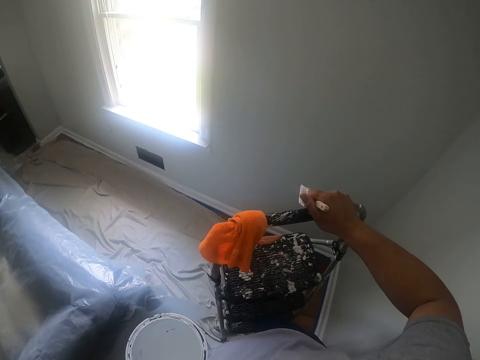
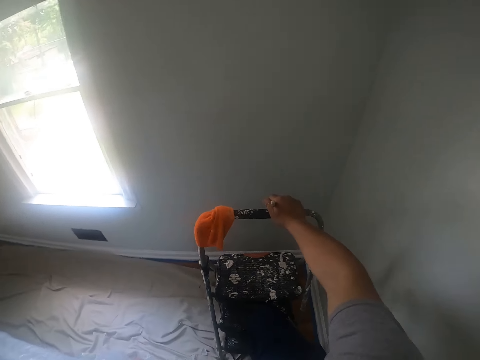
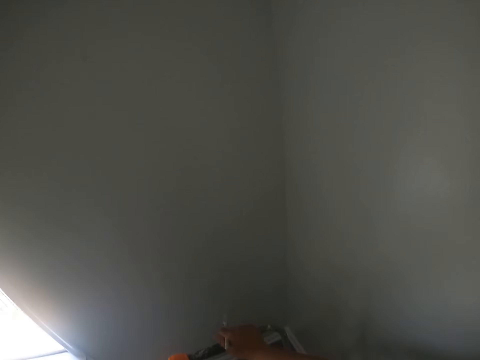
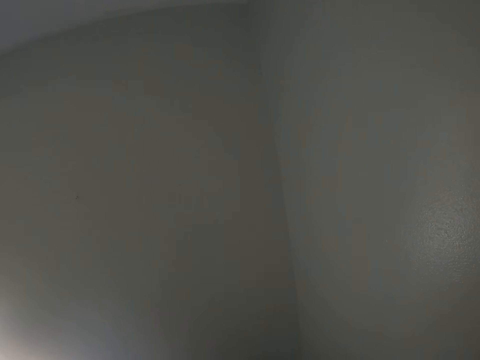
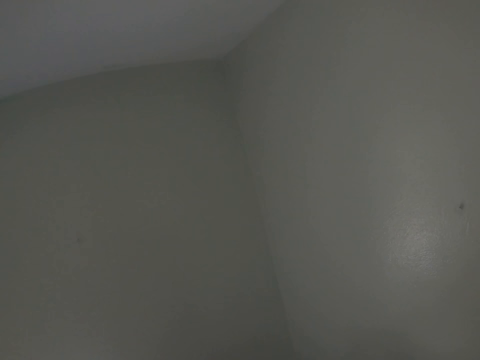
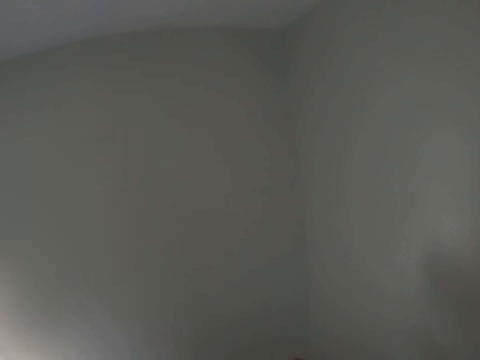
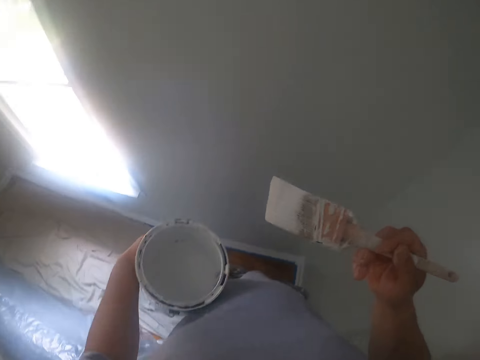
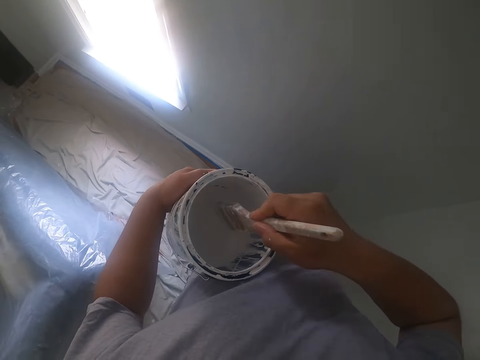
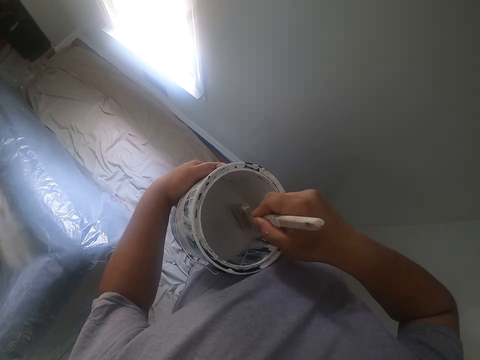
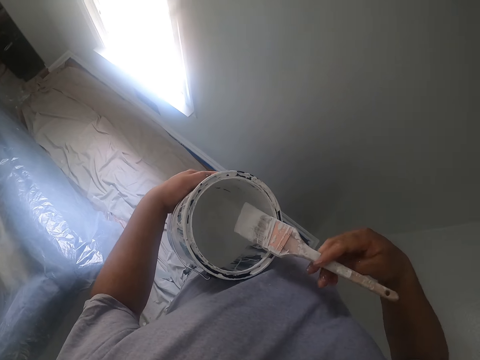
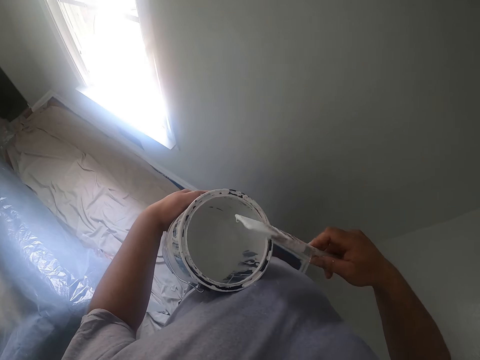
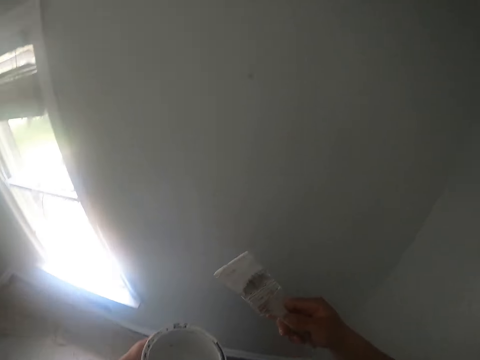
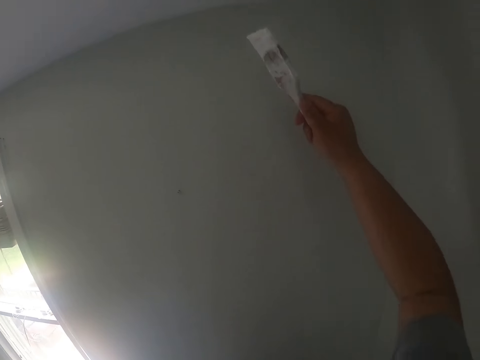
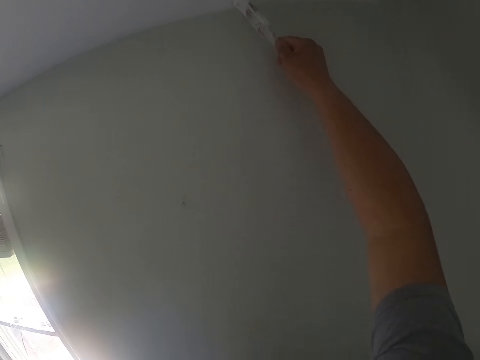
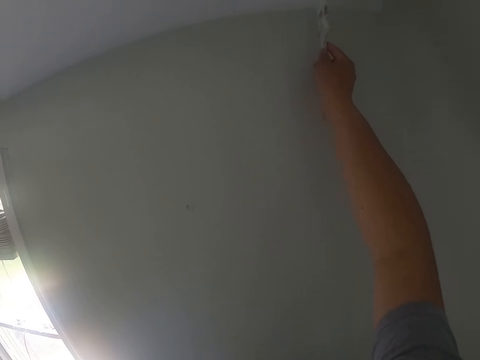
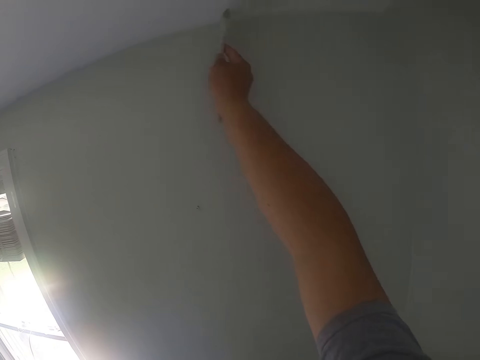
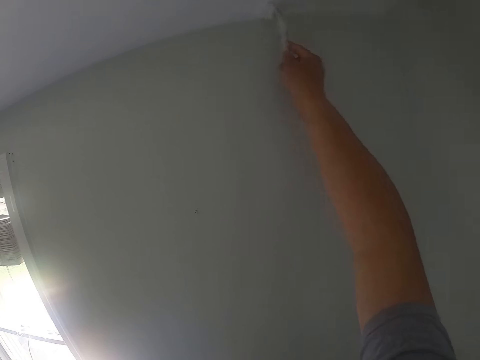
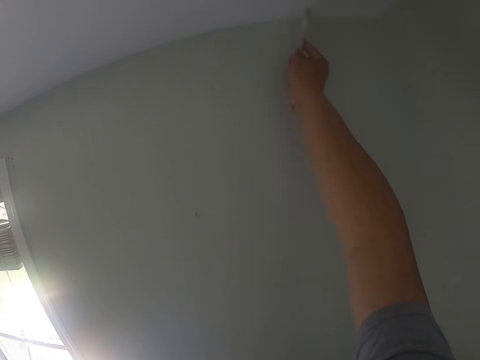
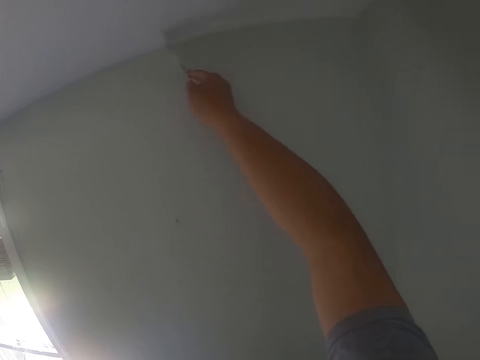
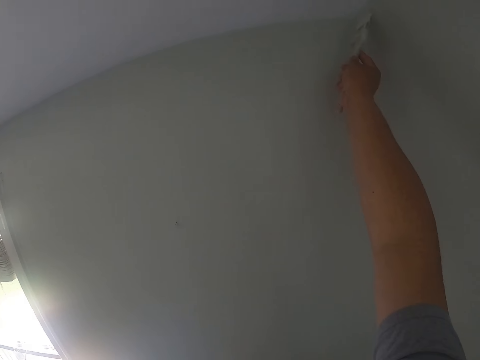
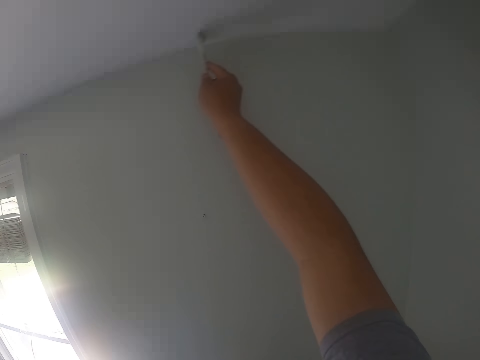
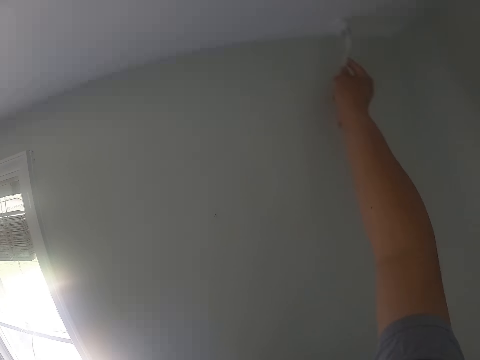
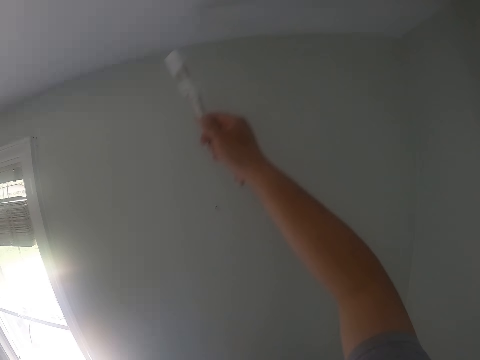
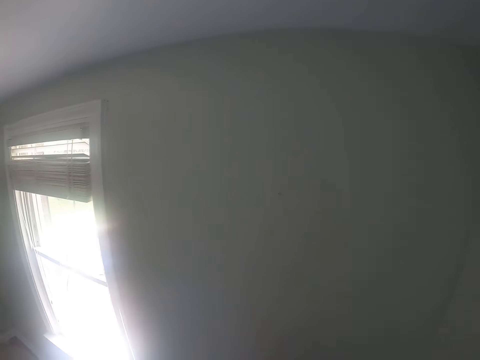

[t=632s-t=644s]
The camera wearer moves the ladder and drops the ladder on the floor. They dip the paint brush into the paint bucket. They paint the ceiling with the paint brush.

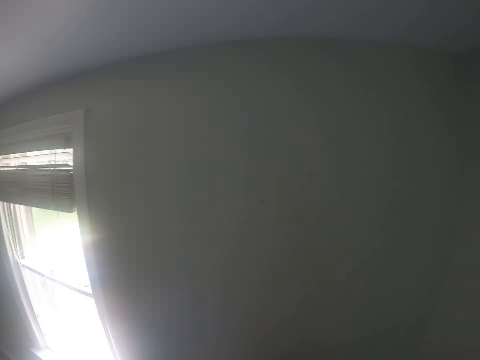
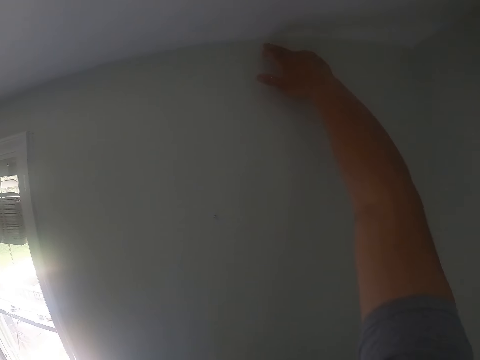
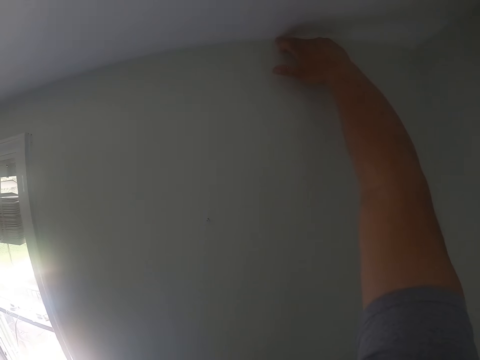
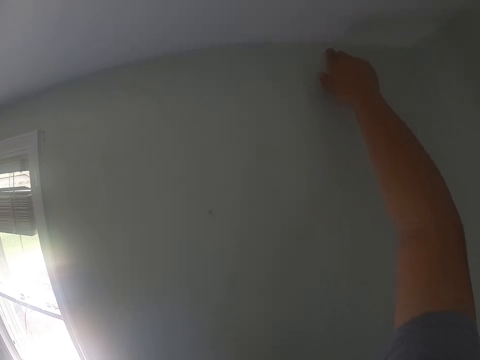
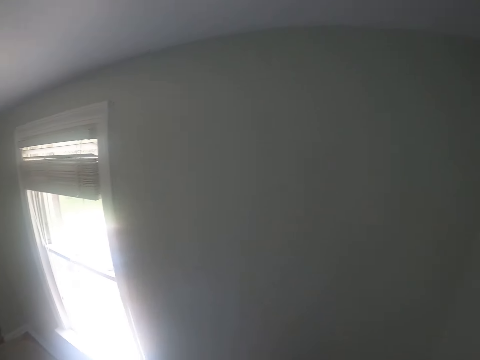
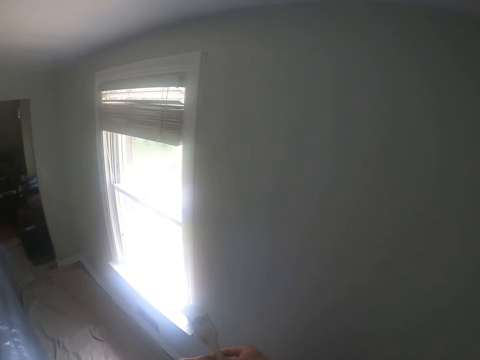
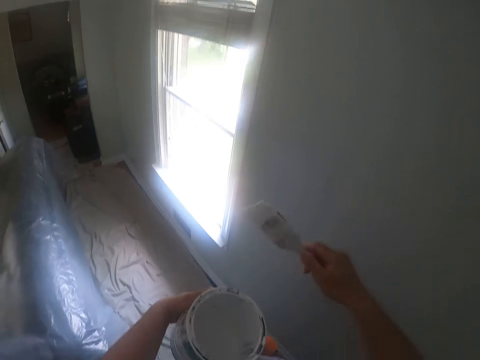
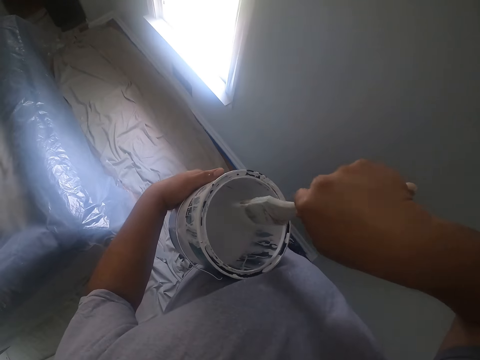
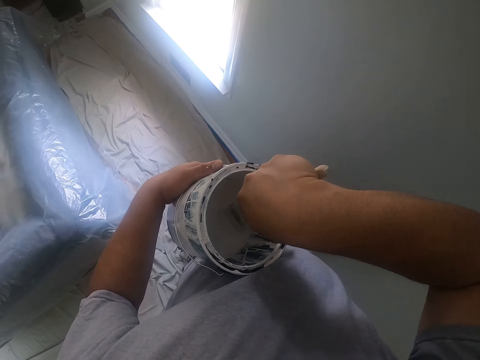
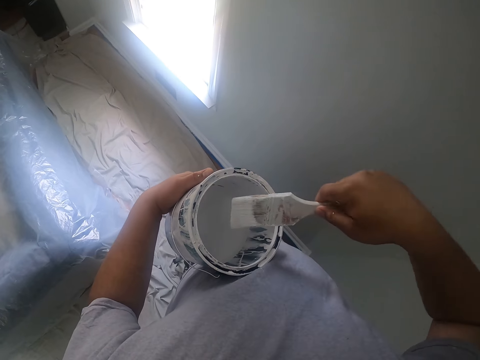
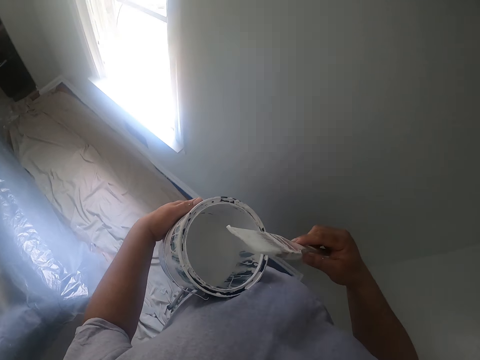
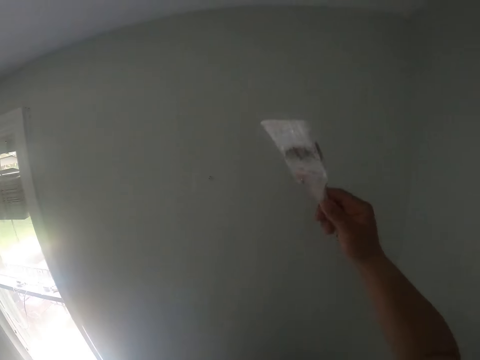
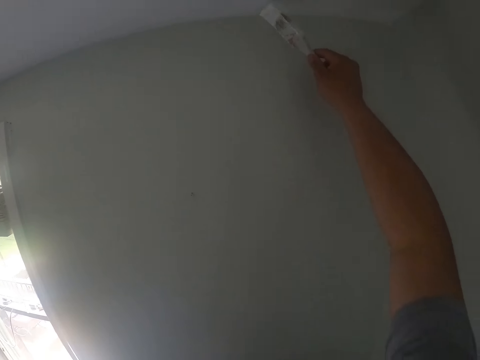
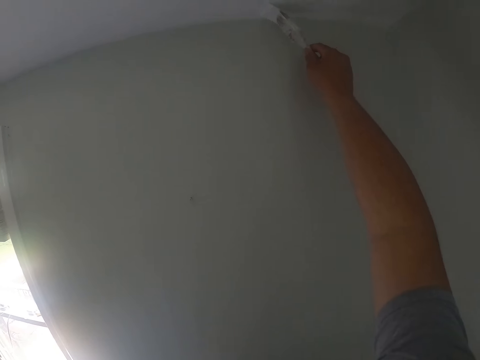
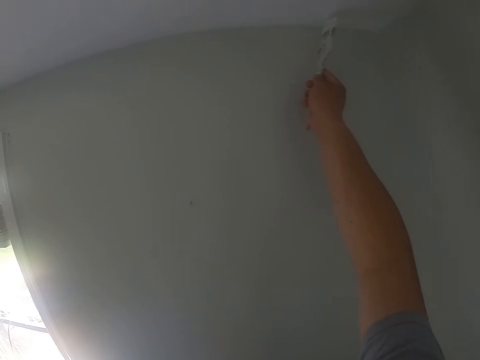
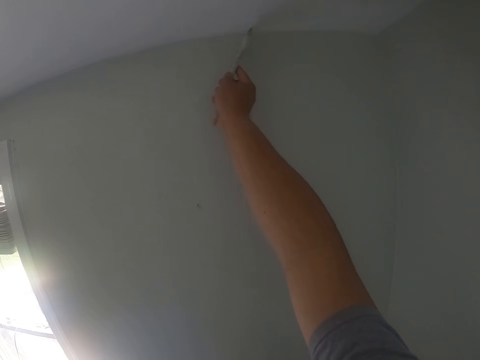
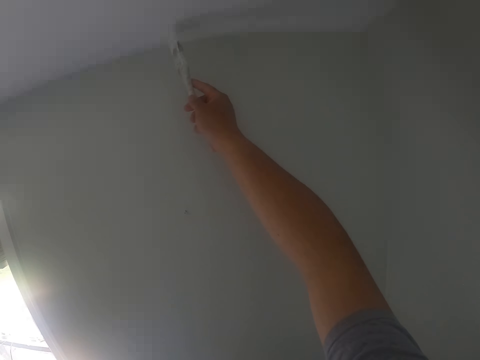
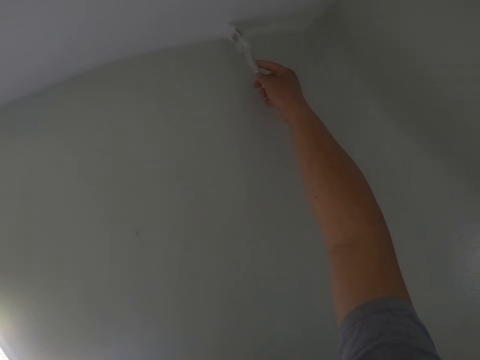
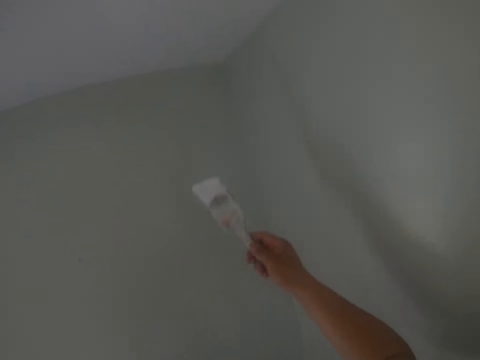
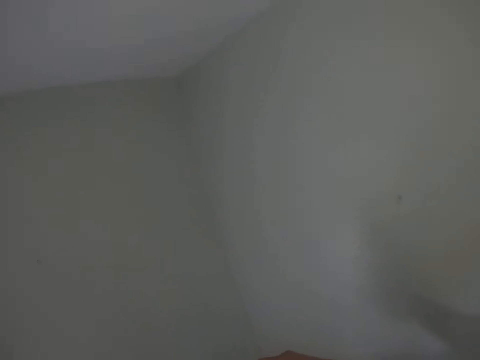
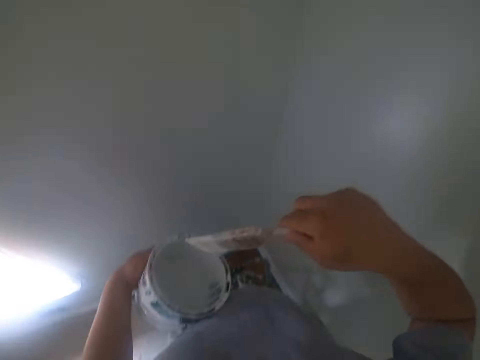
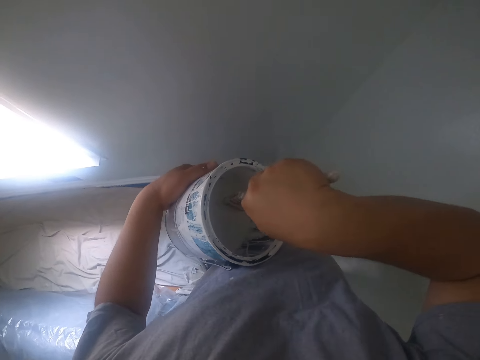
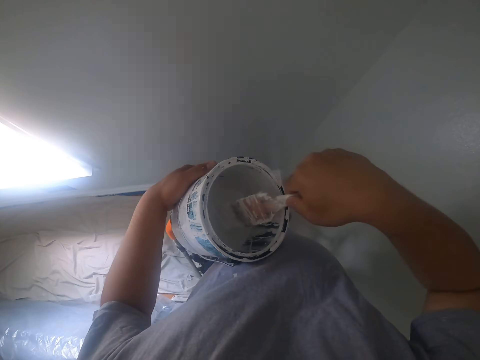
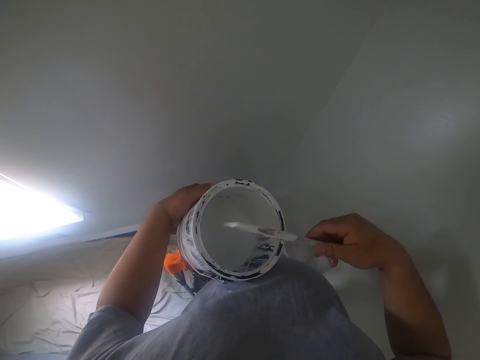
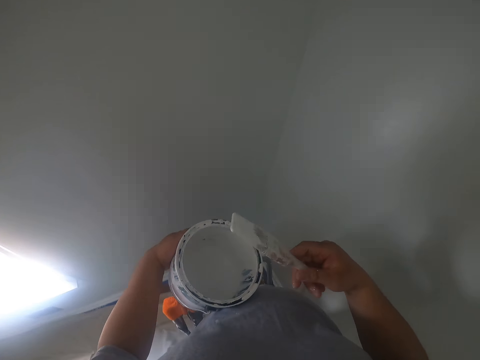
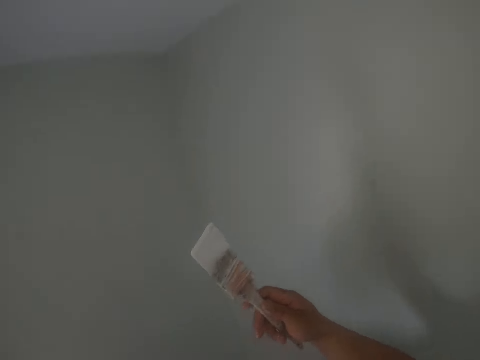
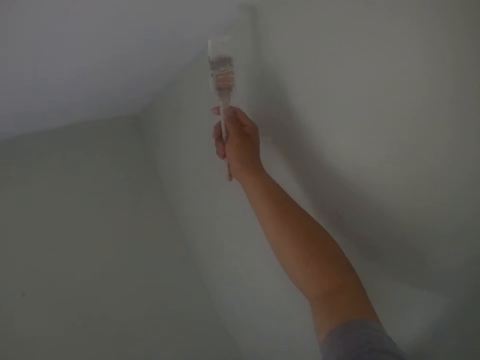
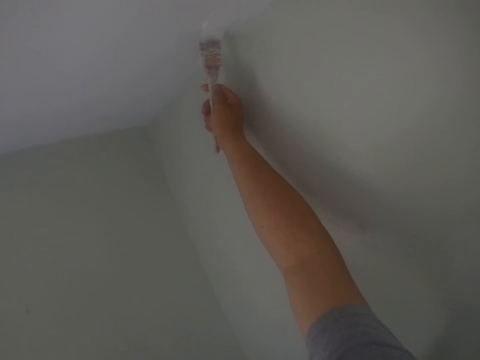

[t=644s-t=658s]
The camera wearer touches the ceiling with his finger, with his right hand. He dips the paint brush into the paint bucket. He paints the ceiling with the paint brush. He dips the paint brush into the paint bucket. He paints the ceiling.
